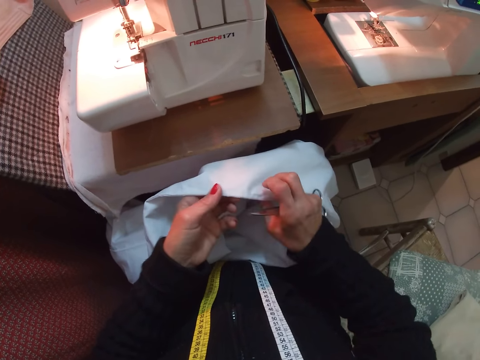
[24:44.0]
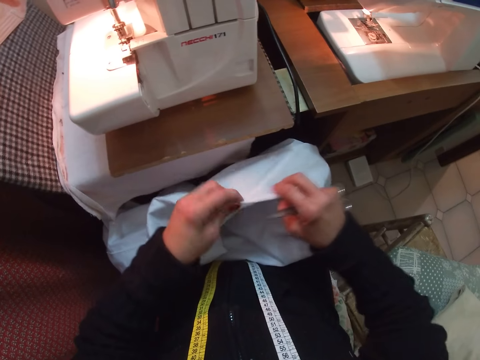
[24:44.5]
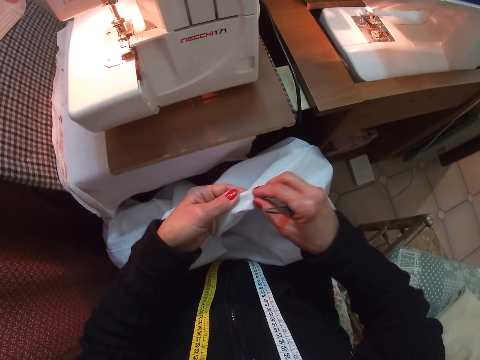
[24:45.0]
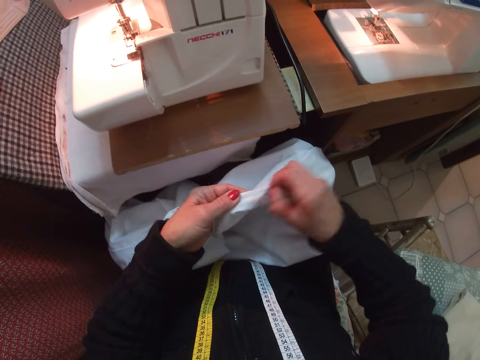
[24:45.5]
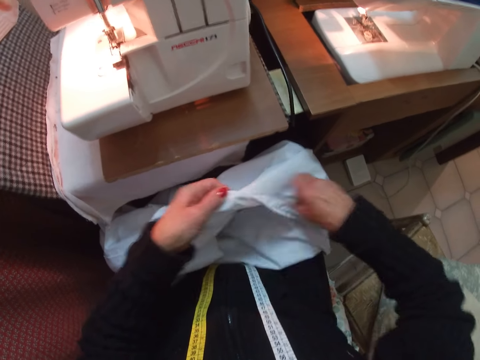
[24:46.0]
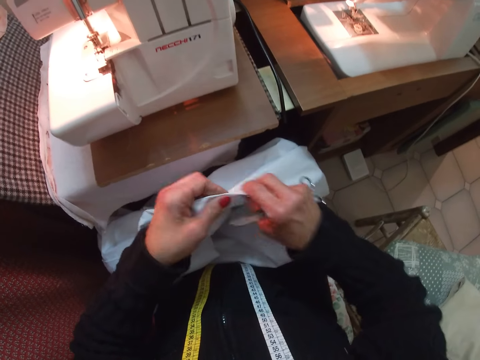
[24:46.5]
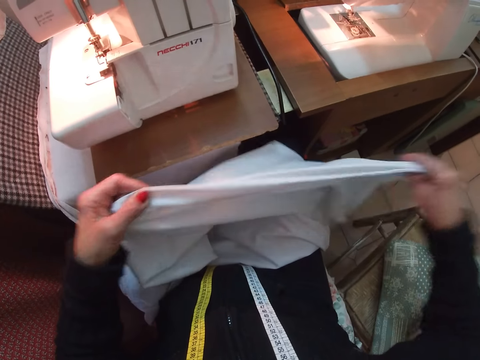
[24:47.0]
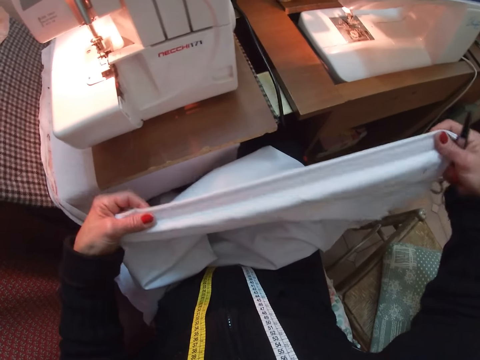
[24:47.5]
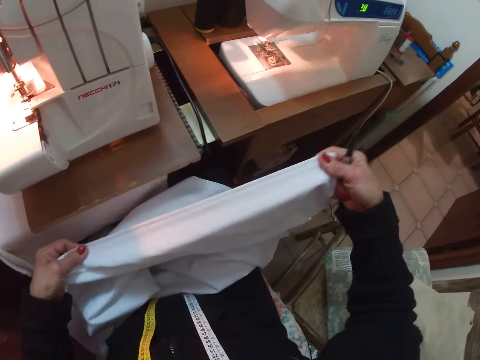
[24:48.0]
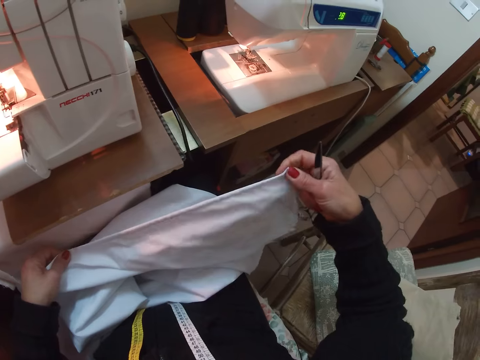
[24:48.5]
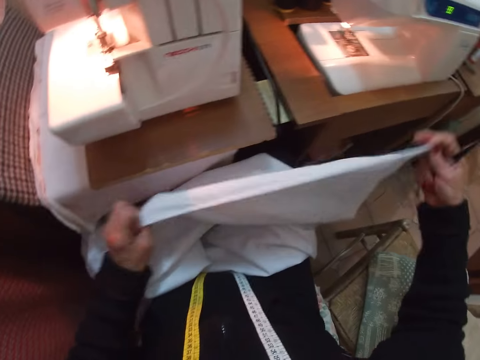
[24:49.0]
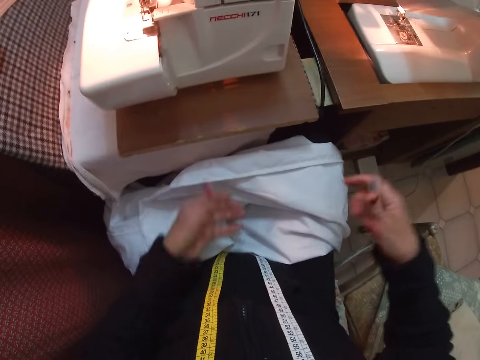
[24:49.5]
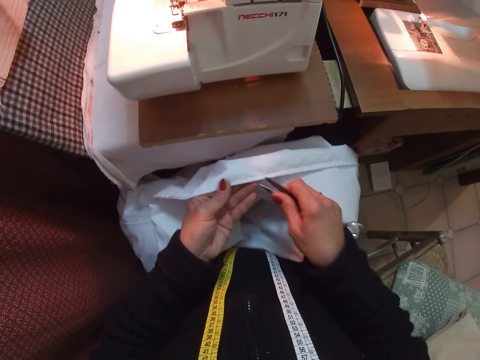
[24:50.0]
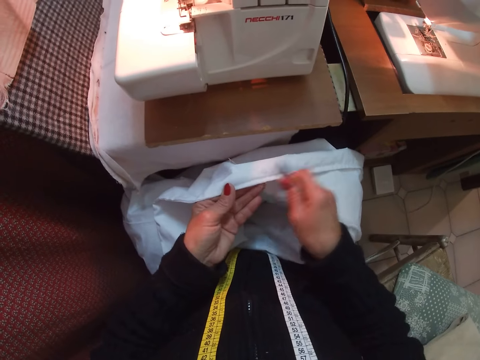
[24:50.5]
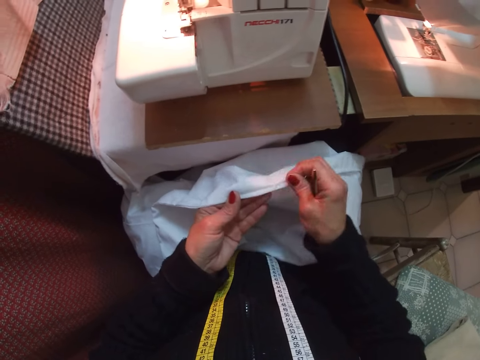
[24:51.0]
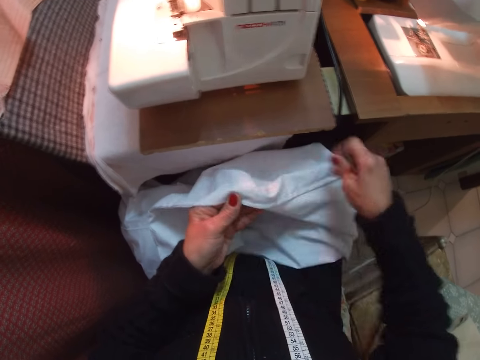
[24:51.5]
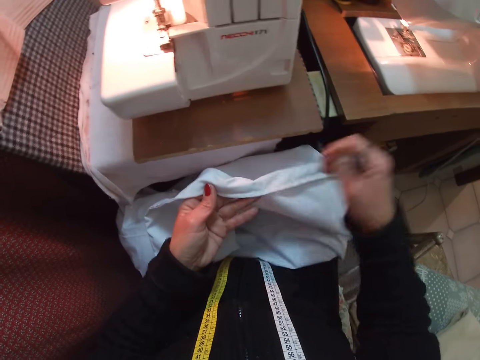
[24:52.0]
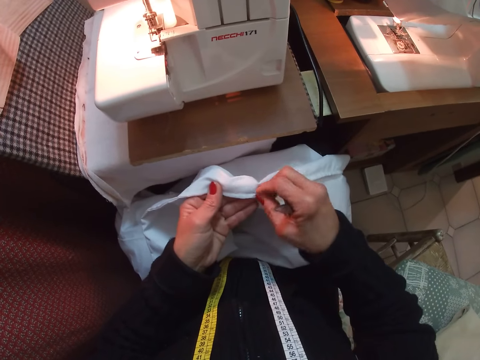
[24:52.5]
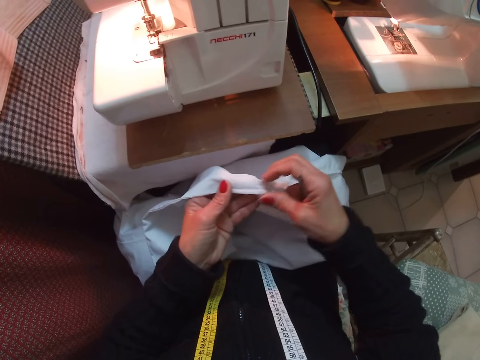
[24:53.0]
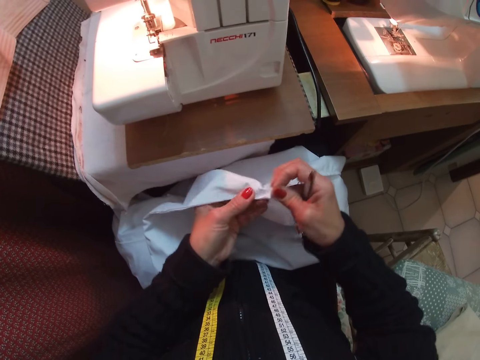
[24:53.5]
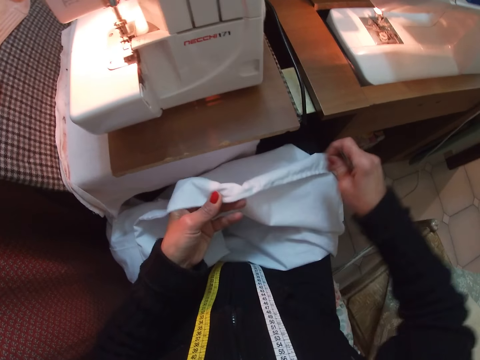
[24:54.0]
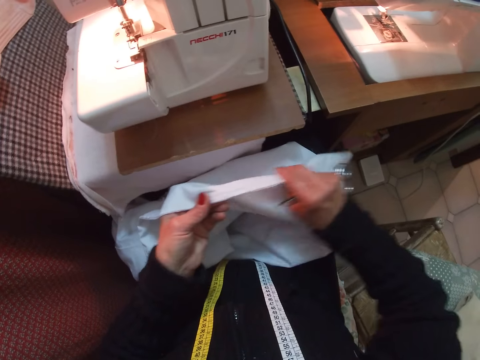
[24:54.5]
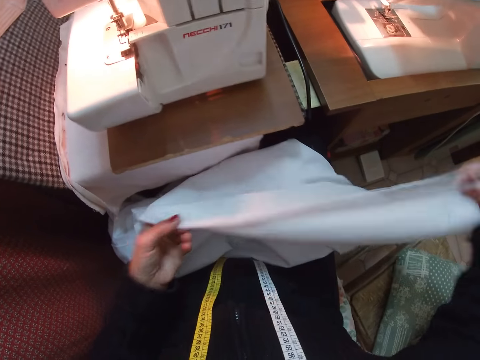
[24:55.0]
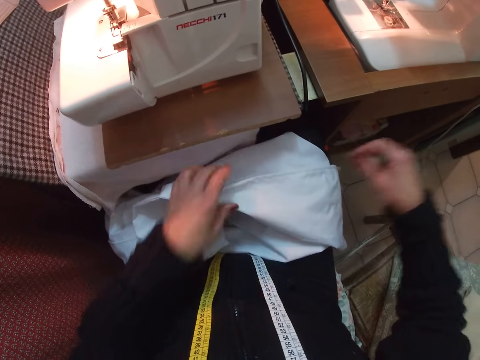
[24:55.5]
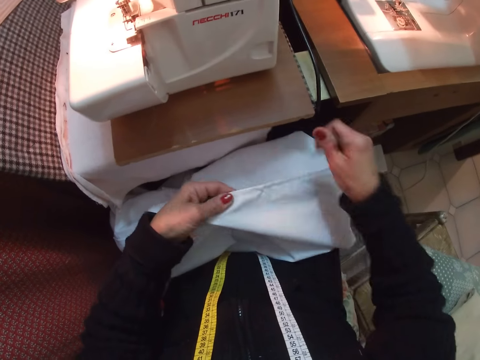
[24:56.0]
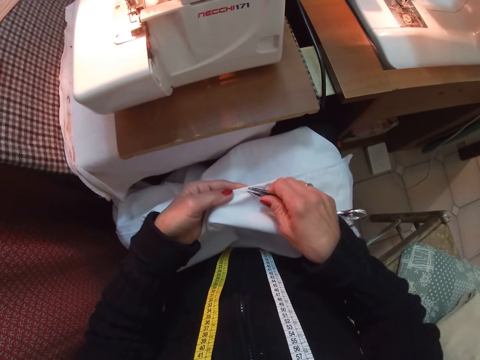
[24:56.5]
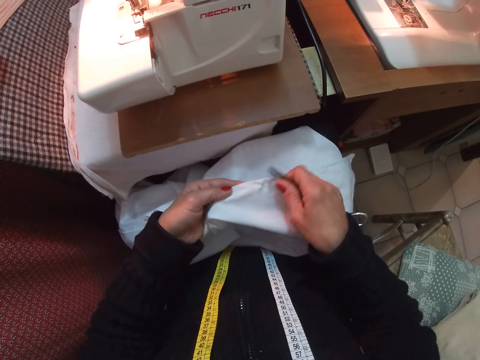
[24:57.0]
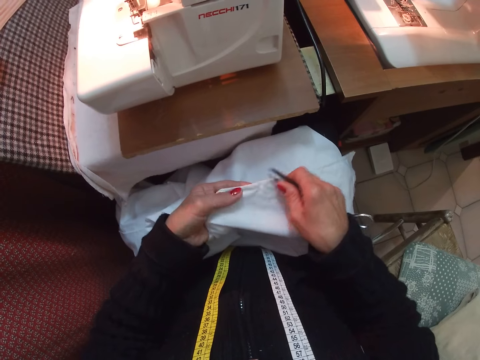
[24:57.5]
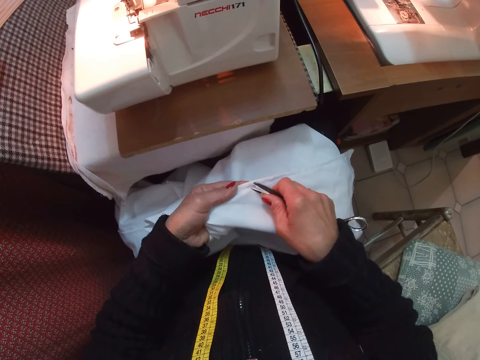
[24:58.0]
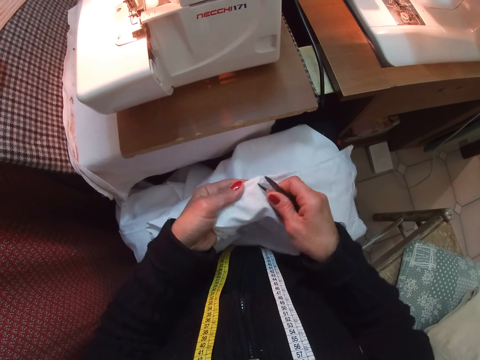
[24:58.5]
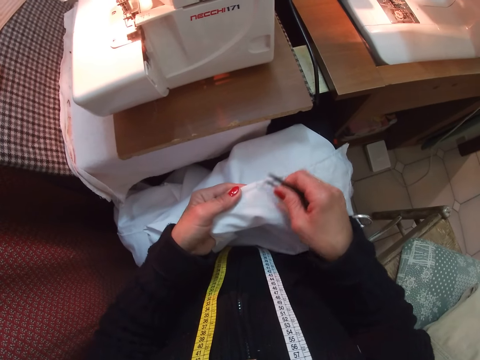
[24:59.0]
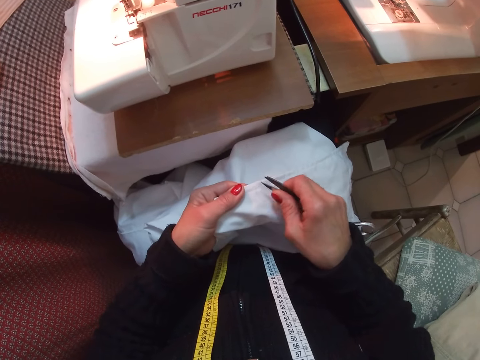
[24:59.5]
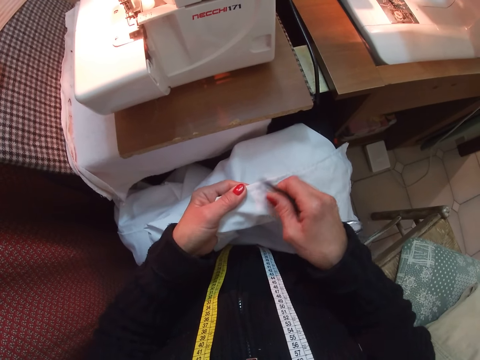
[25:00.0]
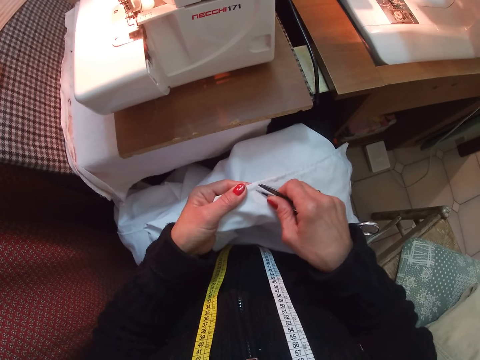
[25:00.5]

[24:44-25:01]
The camera wearer flips the cloth with her two hands. She pulls a thread from the cloth with her right hand. She slides her right hand to the right on the cloth. She lifts the cloth from her lap. She drops the cloth on her lap. She holds the cloth with her left hand. She moves the scissors closer to the cloth. She pulls more threads from the cloth with her right hand. She slides her right hand towards the right end of the cloth. She drops the cloth on her lap. She picks up the cloth with her left hand. She moves the scissors closer to the cloth with her right hand. She cuts the thread on the cloth with the scissors on her right hand.

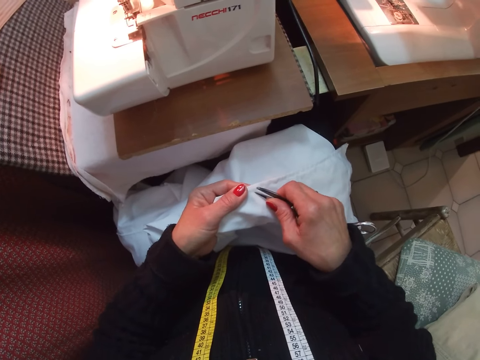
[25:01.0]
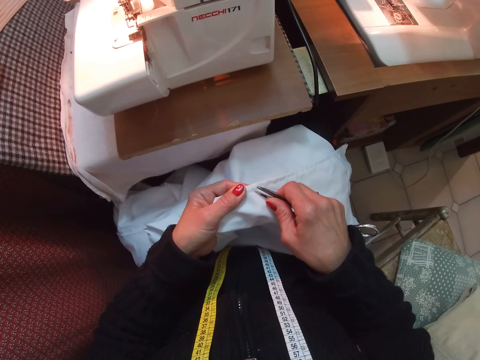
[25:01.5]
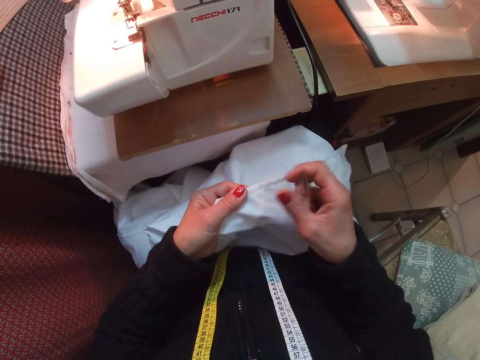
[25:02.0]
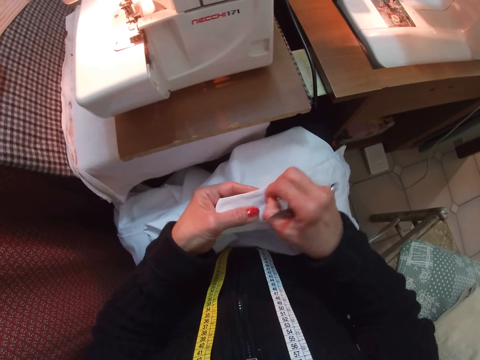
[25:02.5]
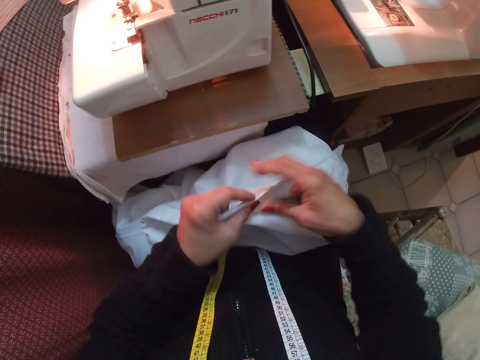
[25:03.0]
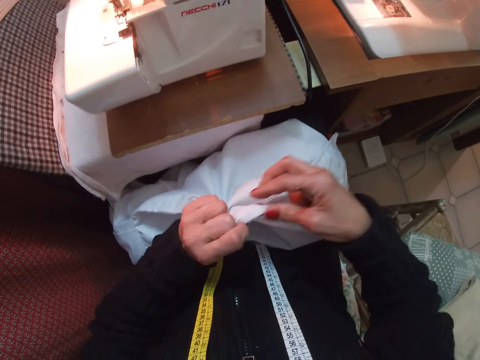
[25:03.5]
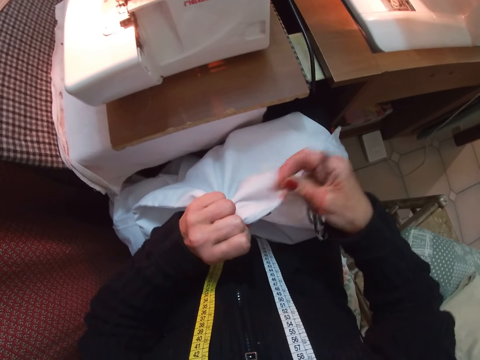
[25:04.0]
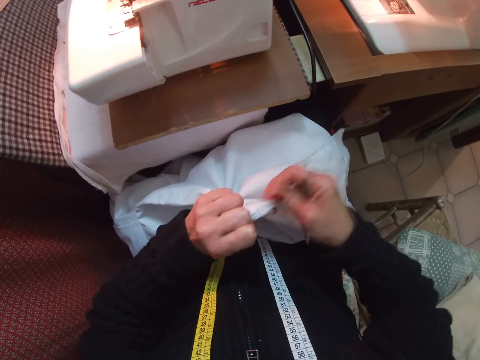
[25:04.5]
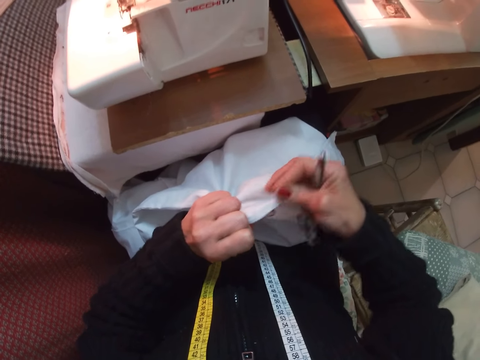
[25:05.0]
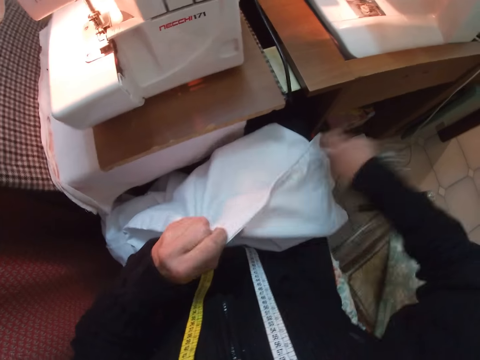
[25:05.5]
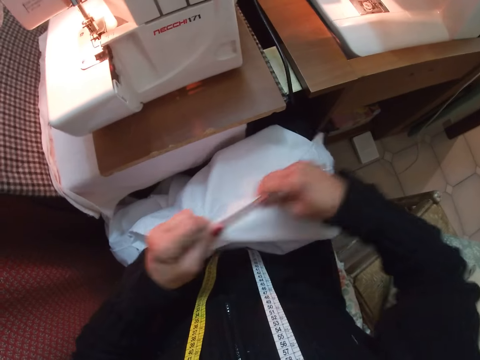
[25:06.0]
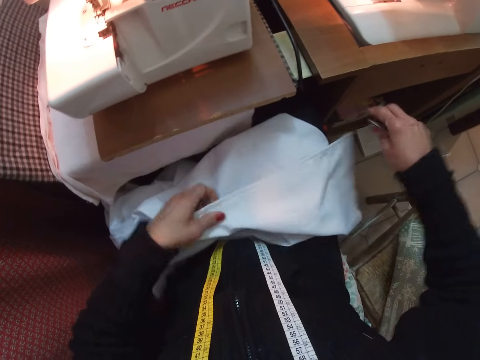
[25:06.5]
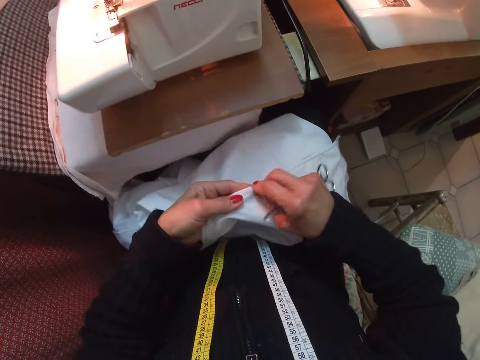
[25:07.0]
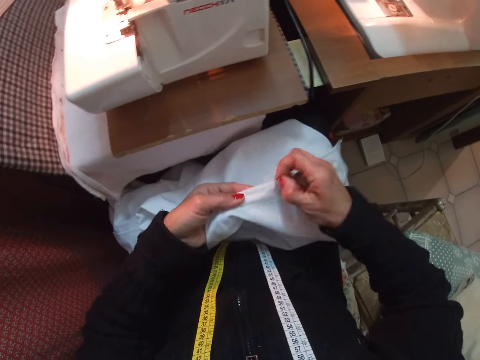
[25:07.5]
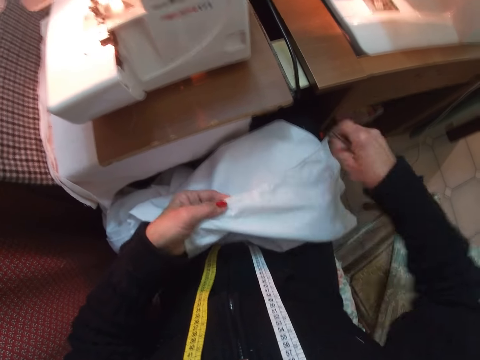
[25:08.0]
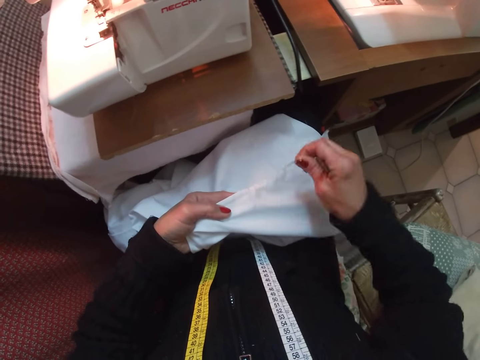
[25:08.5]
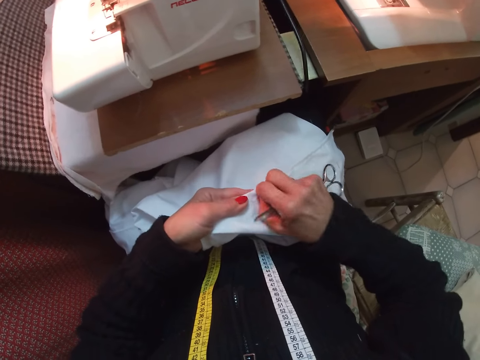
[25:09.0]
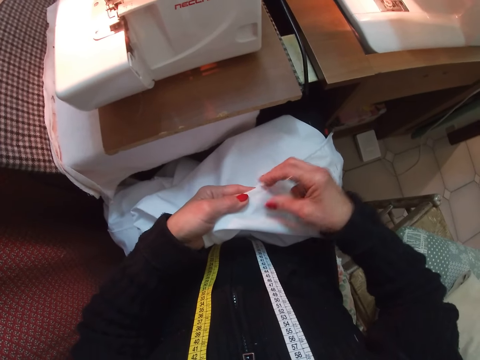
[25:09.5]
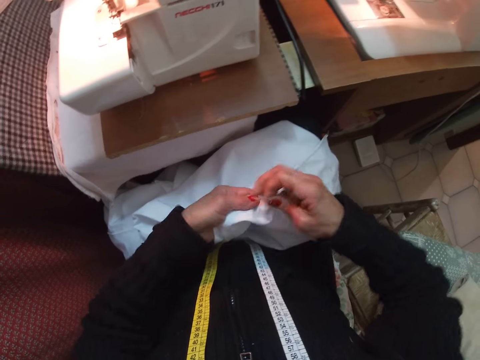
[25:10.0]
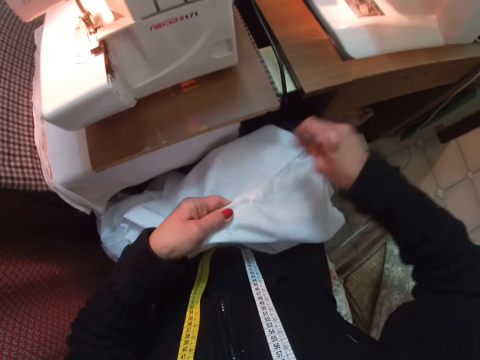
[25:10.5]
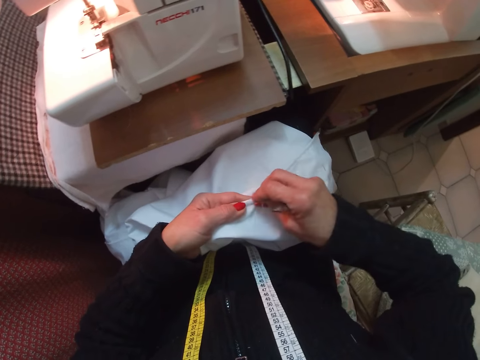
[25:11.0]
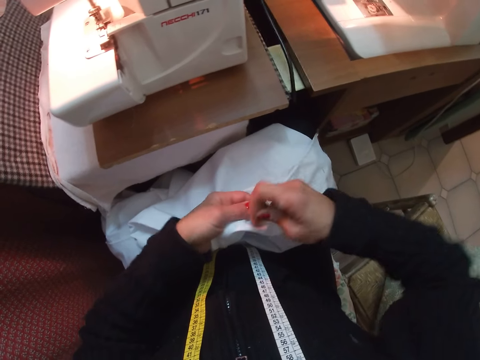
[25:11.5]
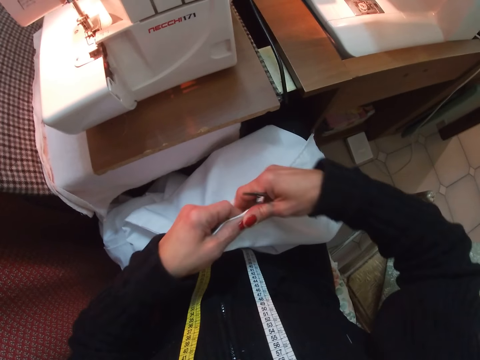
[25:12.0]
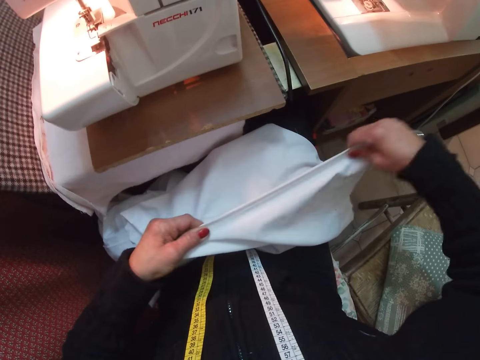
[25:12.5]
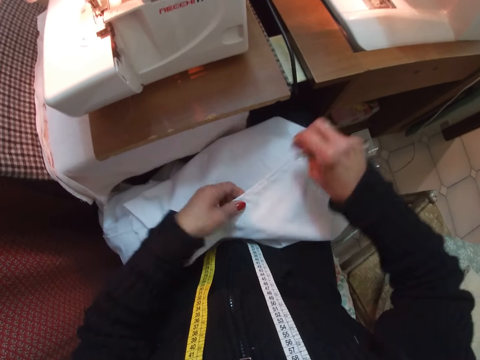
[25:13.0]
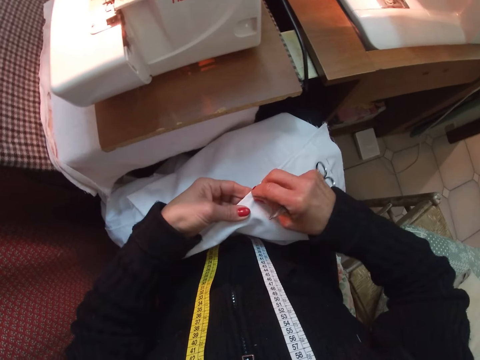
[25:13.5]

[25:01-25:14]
The camera wearer pulls out a thread from the cloth with her right hand. She flips the cloth with her two hands. She pulls out a thread from the cloth with her right hand. She slides her right hand towards the right end of the cloth. She pulls out a thread from the cloth with her right hand. She slides her right hand towards the right end of the cloth.
